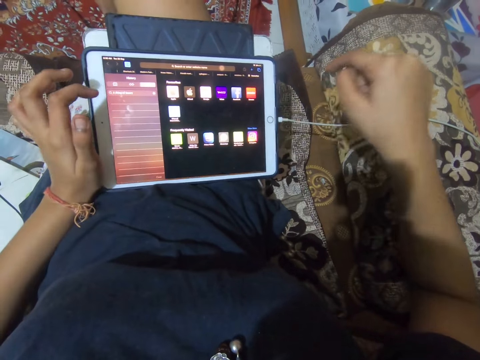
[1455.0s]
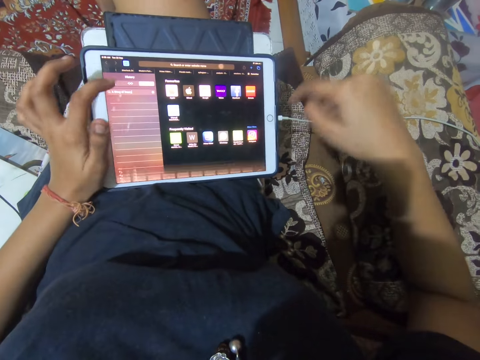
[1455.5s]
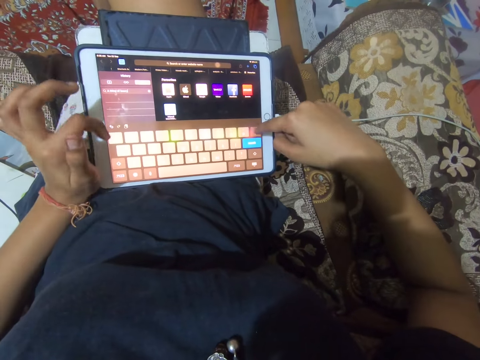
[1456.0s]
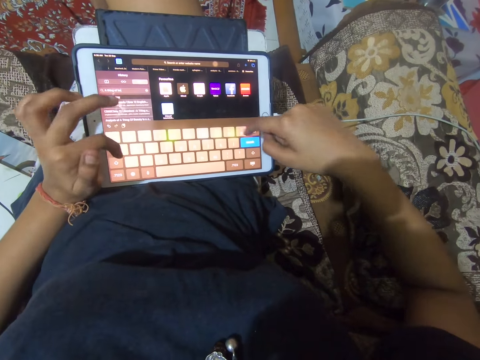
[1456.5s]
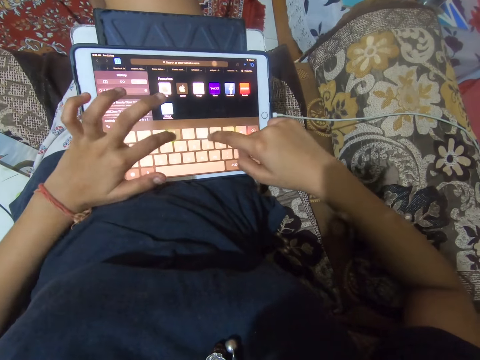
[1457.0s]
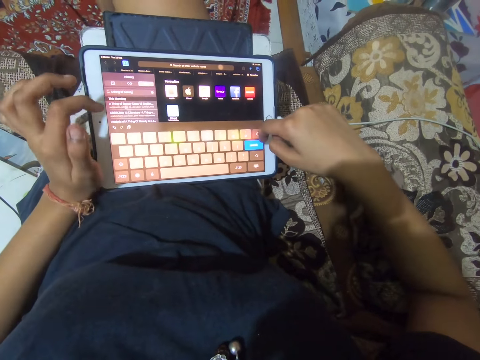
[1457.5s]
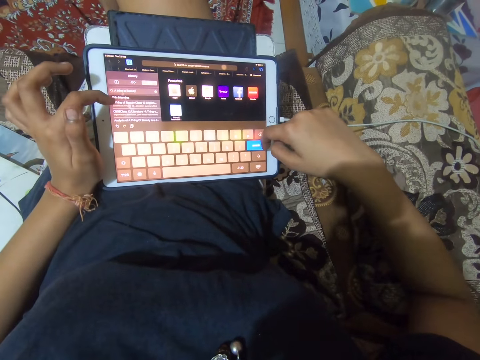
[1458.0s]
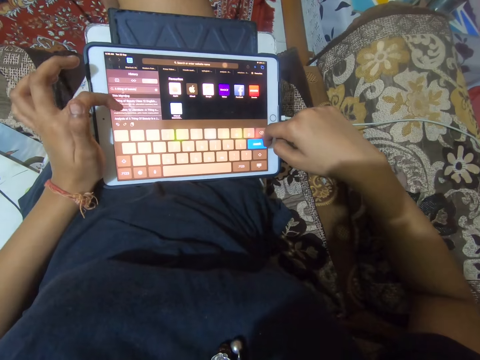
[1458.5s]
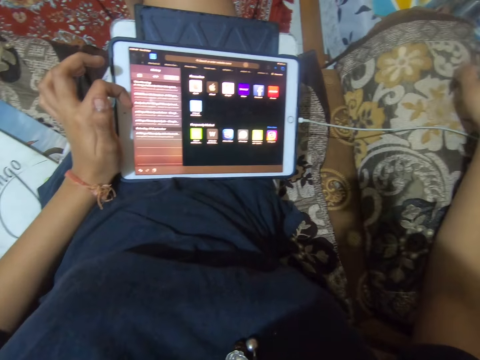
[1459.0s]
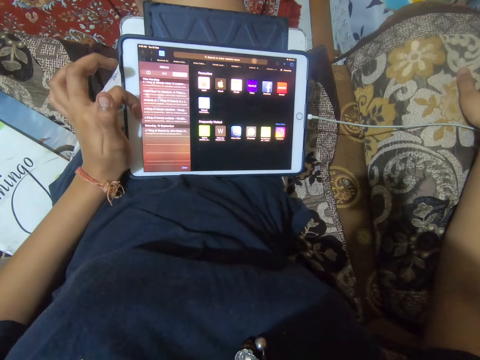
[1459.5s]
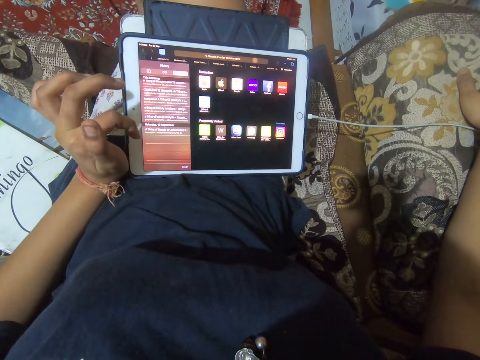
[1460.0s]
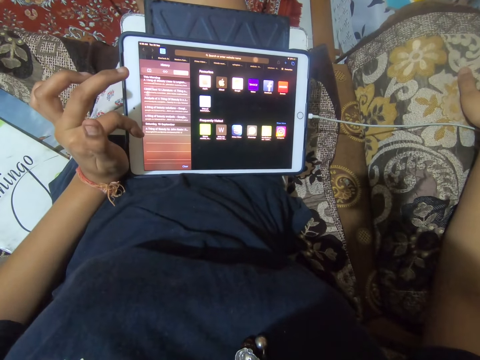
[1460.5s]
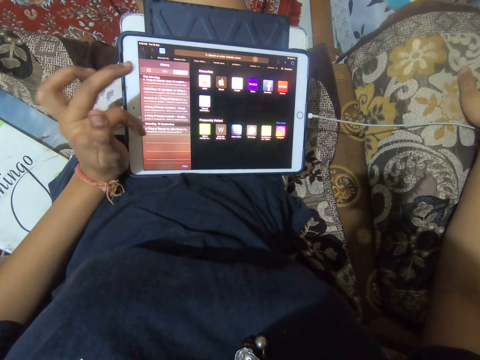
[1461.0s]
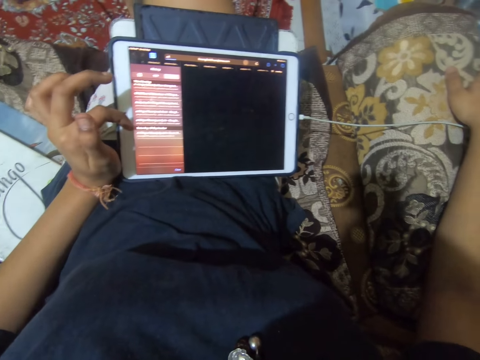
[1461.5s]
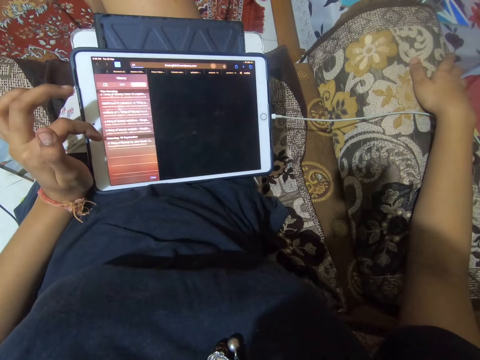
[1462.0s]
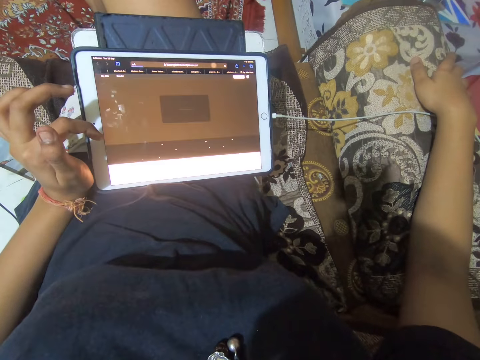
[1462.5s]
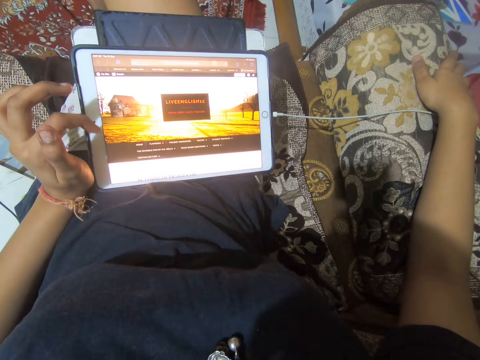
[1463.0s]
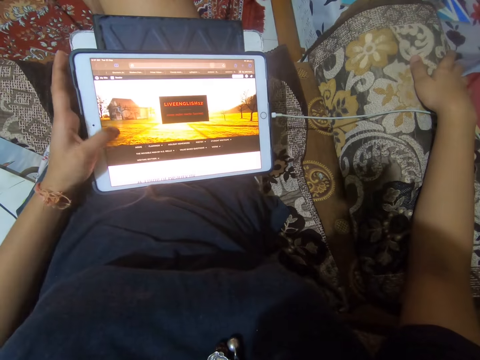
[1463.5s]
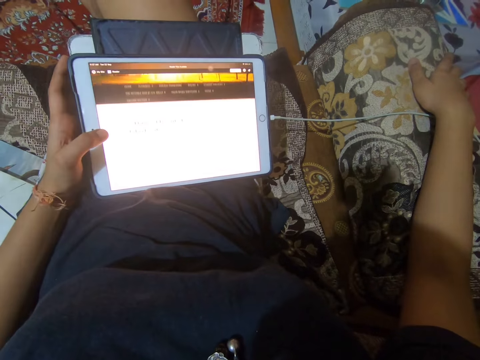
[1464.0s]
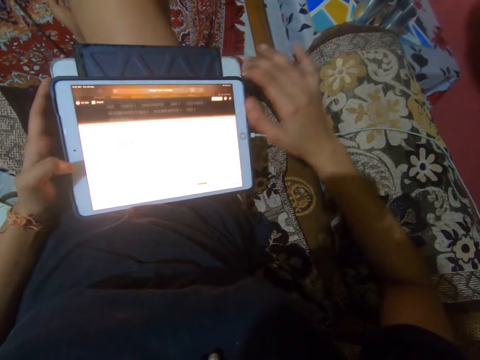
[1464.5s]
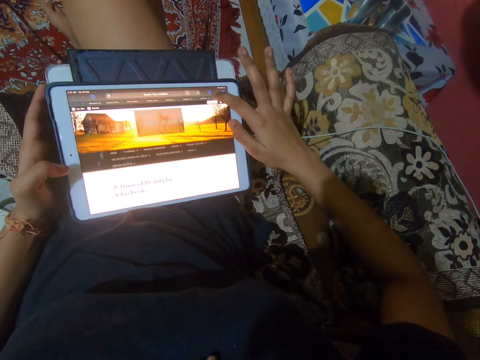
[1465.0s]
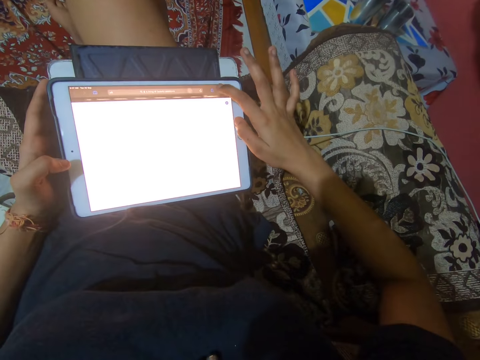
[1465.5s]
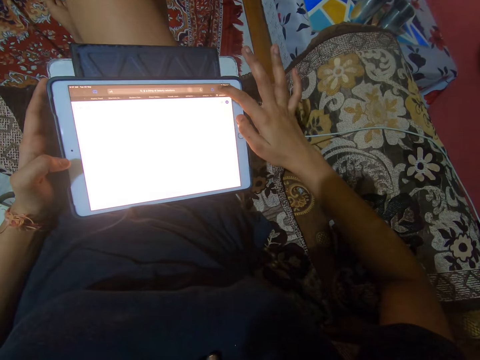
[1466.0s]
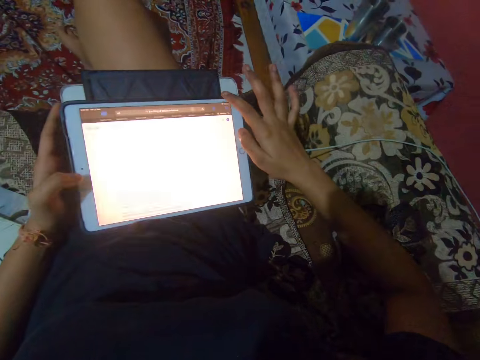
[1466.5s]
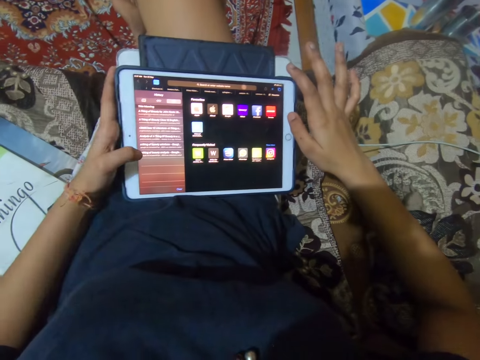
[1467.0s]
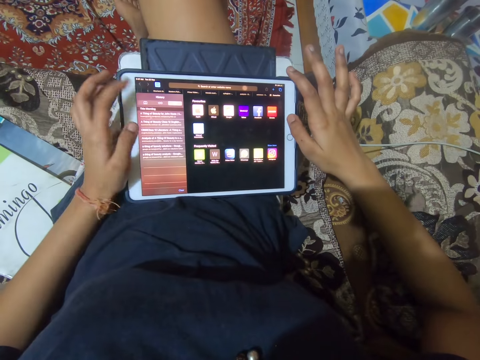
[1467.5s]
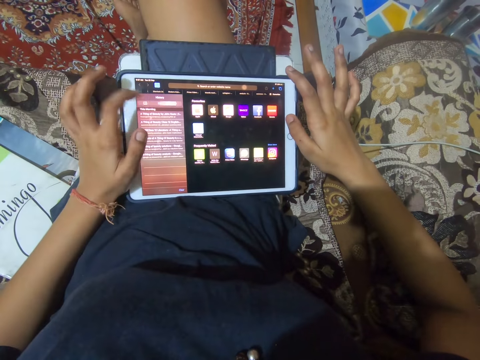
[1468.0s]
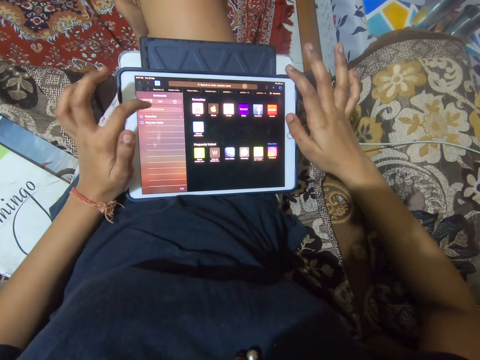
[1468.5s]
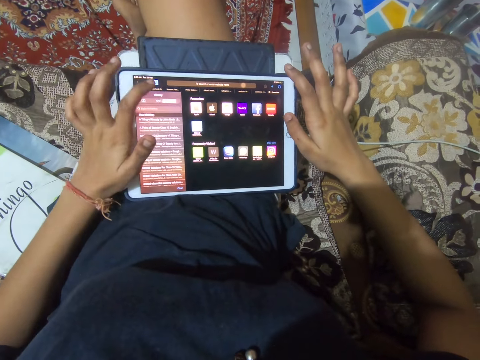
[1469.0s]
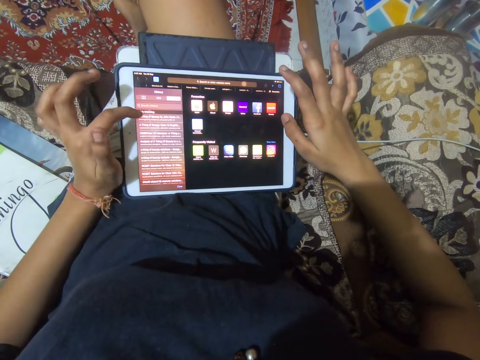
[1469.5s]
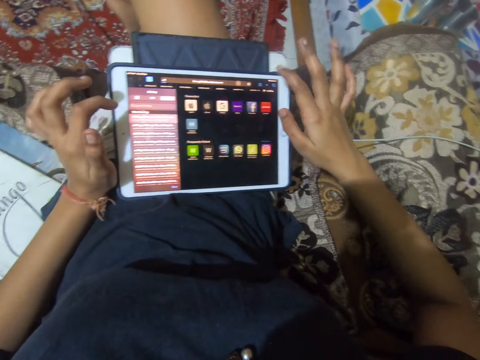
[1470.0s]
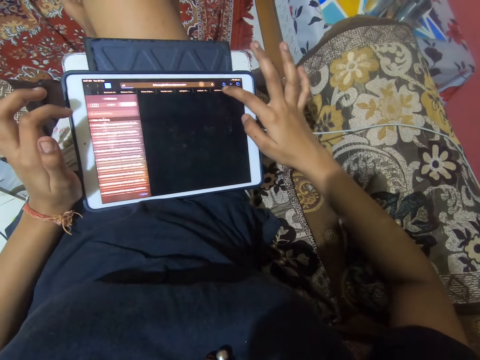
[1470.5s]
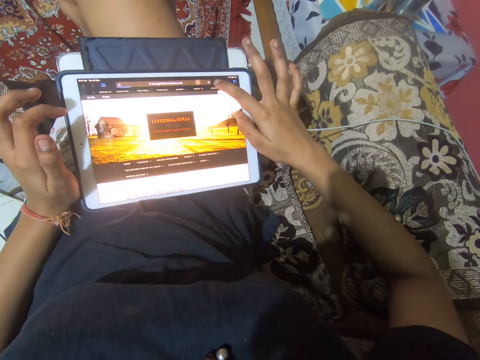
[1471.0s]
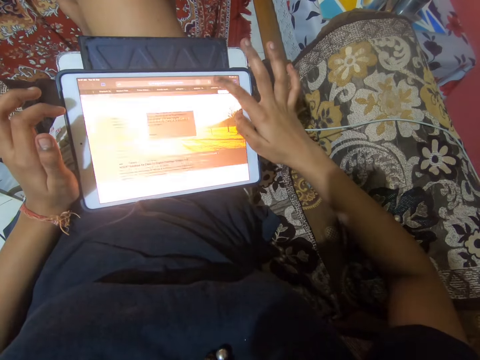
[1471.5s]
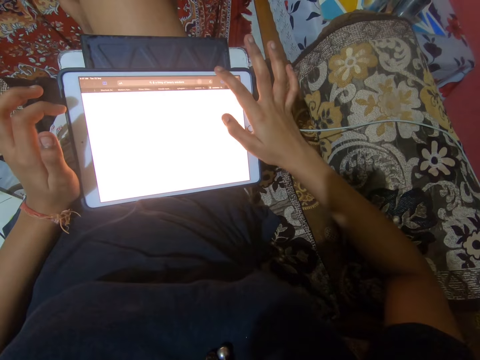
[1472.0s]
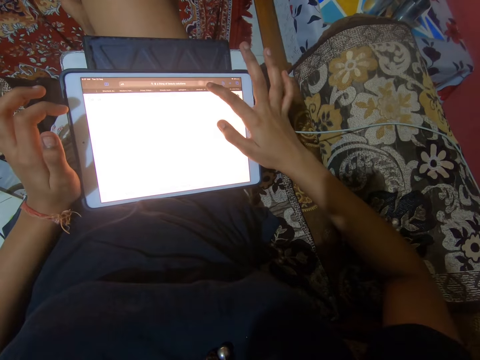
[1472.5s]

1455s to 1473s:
The camera wearer scrolls the iPad. She taps the screen with her left finger. She slides through the screen with her left finger. She taps the screen with her right finger. She taps the screen with her left finger. She taps the screen with her right finger.

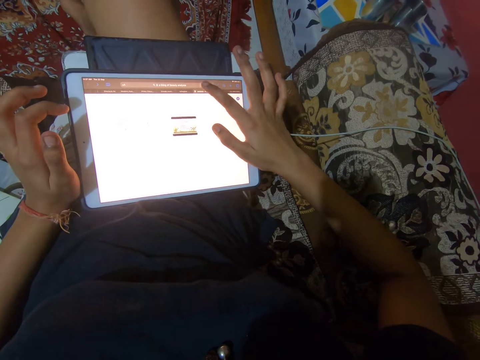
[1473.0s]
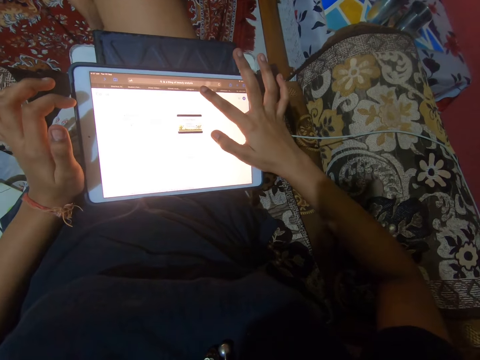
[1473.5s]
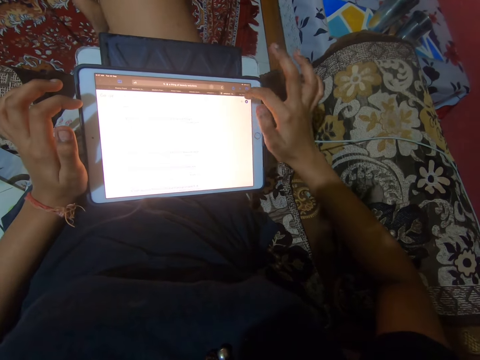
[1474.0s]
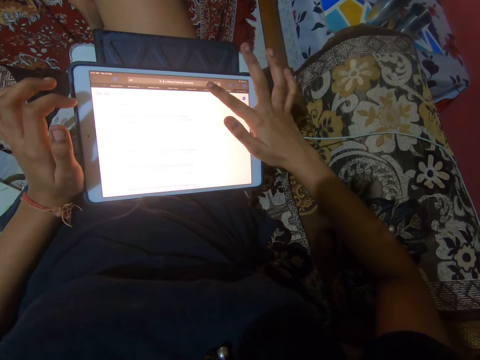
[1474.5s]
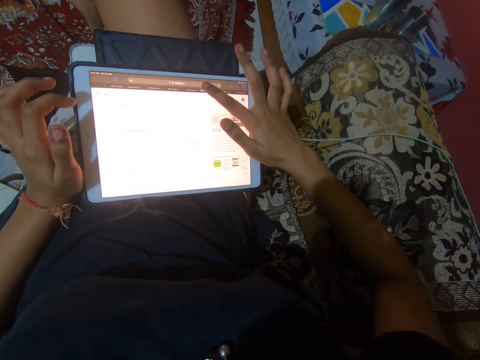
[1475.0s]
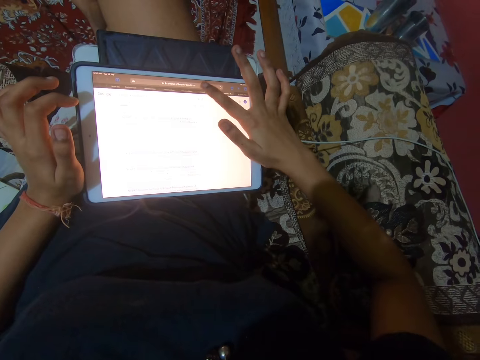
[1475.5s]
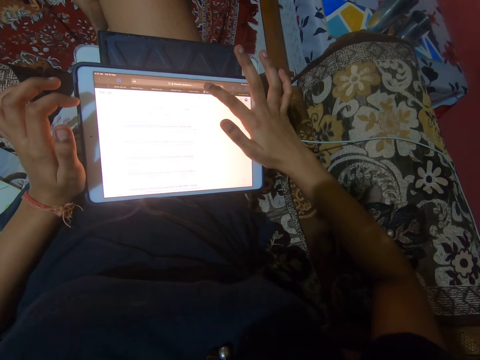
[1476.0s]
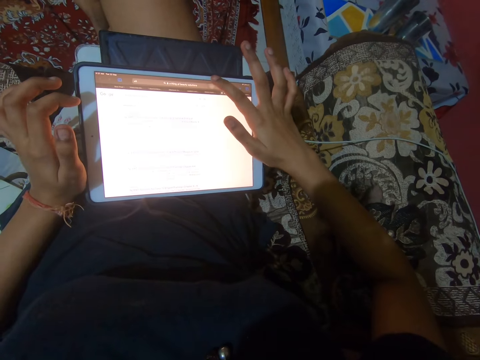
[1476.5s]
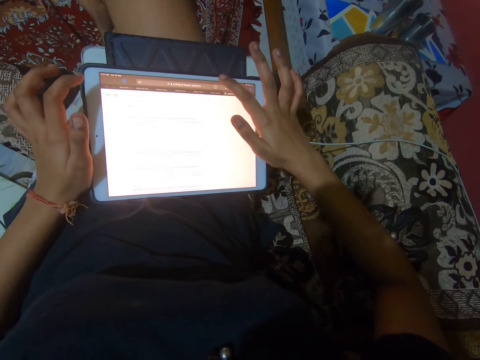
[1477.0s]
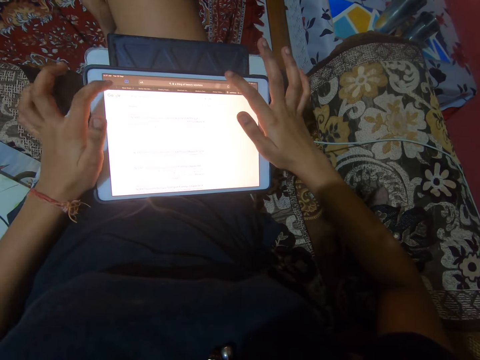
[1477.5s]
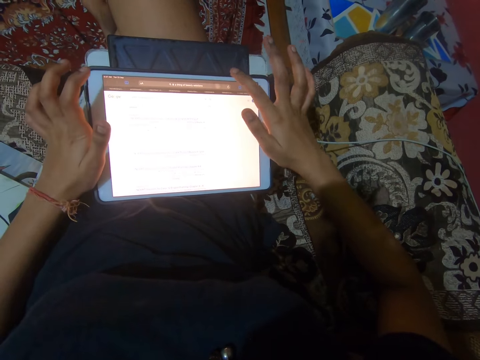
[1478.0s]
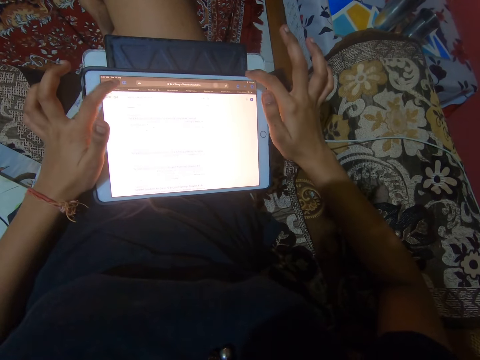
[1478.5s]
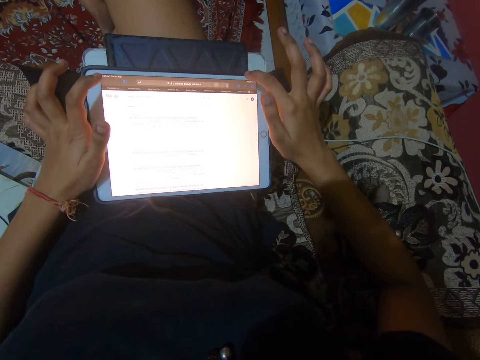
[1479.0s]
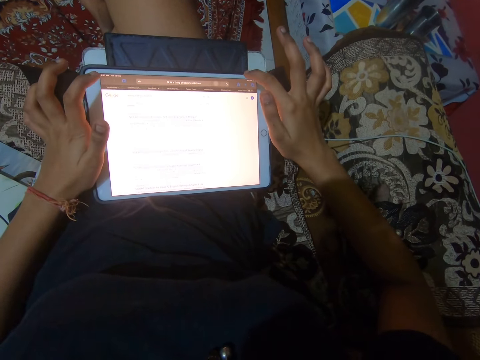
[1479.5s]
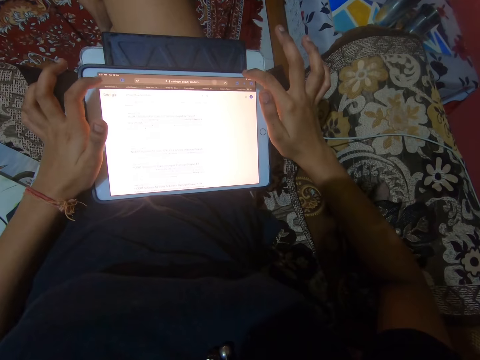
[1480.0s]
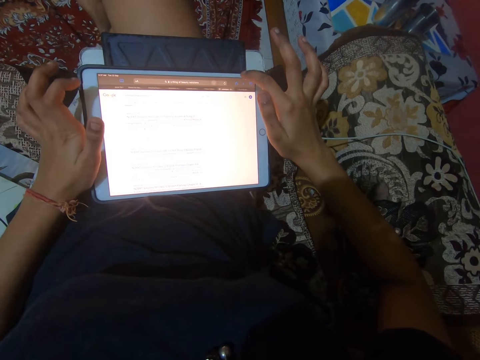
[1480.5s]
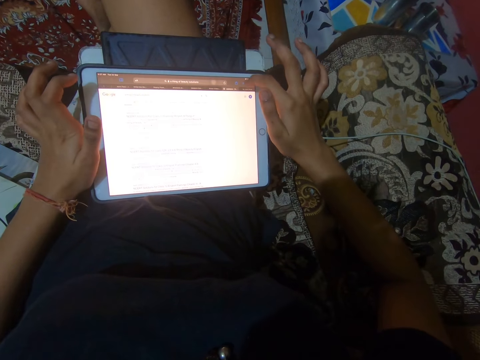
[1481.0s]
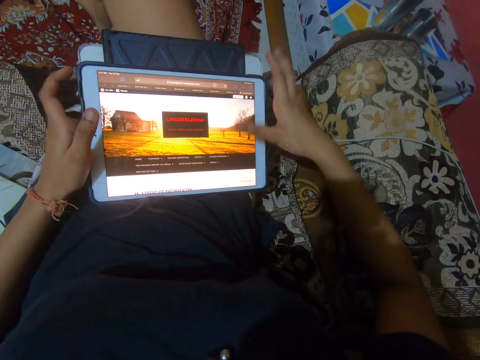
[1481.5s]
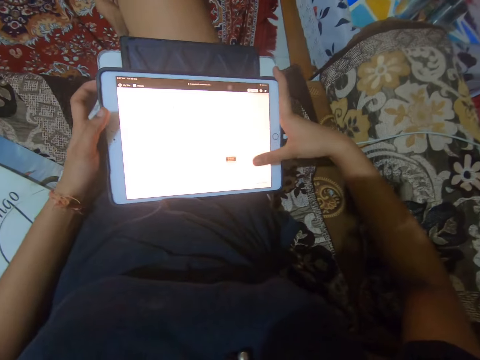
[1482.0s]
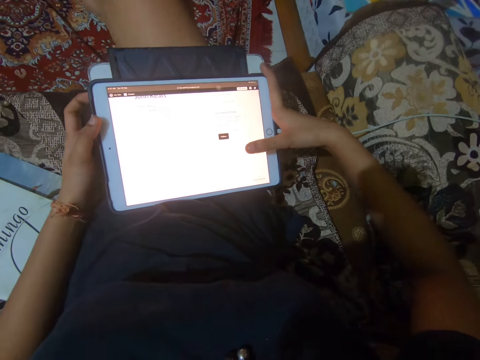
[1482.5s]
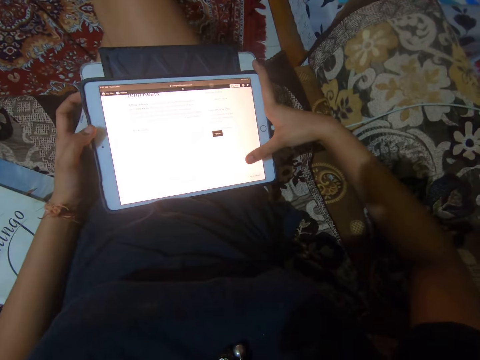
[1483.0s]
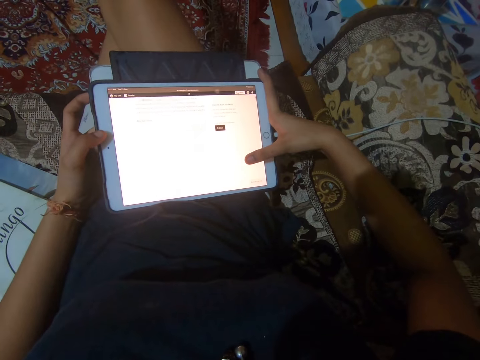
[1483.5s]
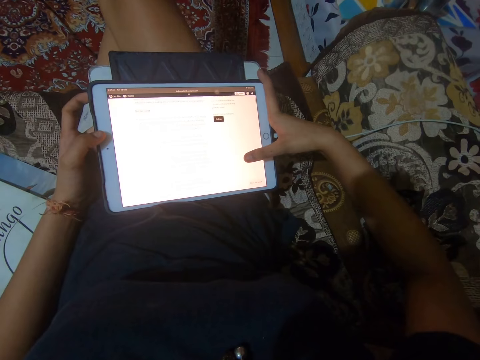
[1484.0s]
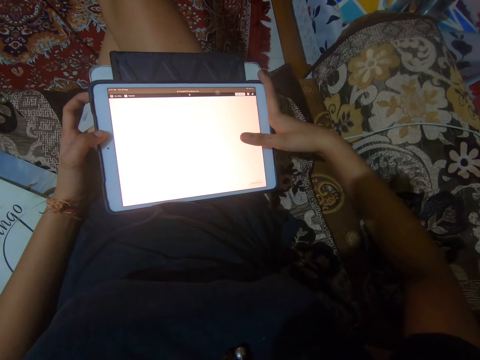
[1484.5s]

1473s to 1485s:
The camera wearer taps the screen with her left finger. She taps the screen with her right finger. She slides through the screen with her right finger.
